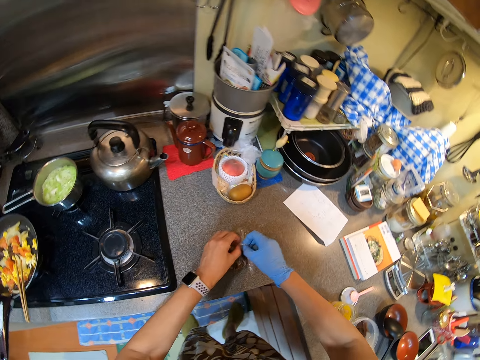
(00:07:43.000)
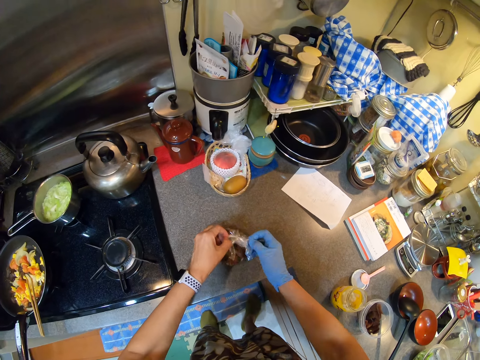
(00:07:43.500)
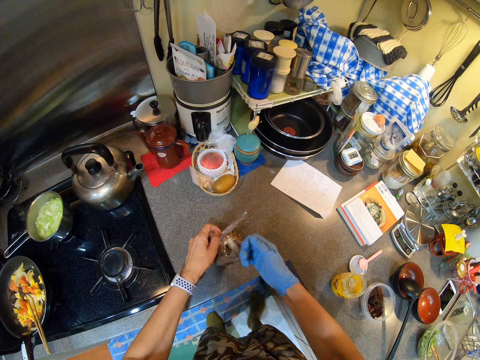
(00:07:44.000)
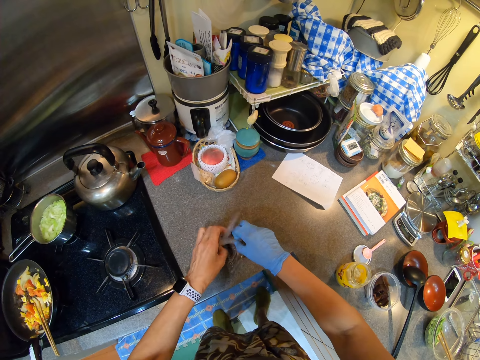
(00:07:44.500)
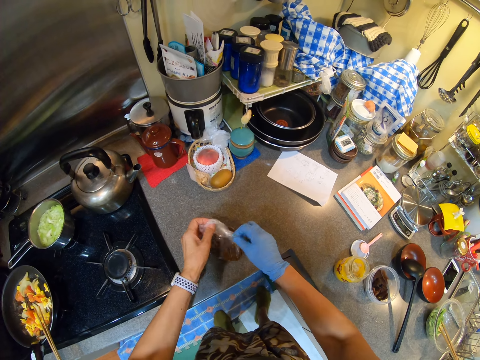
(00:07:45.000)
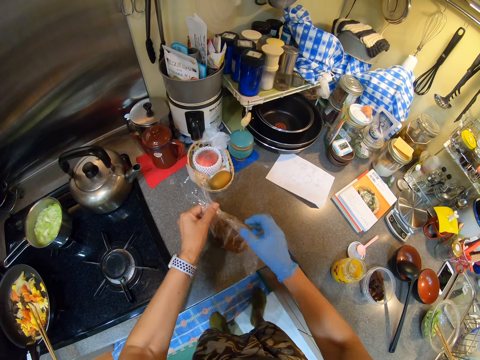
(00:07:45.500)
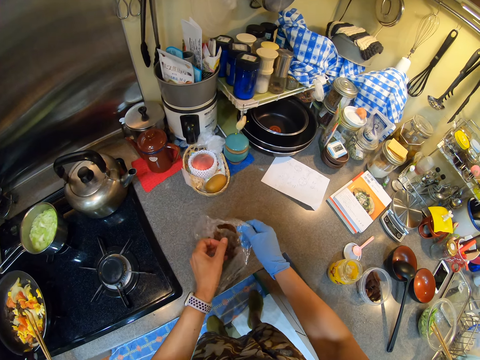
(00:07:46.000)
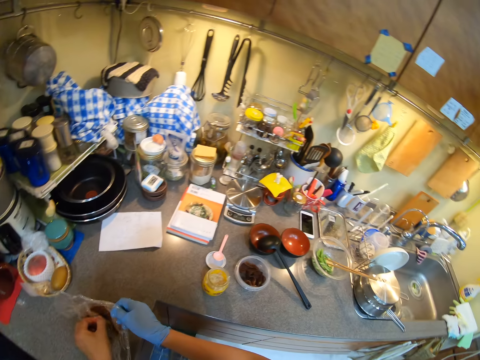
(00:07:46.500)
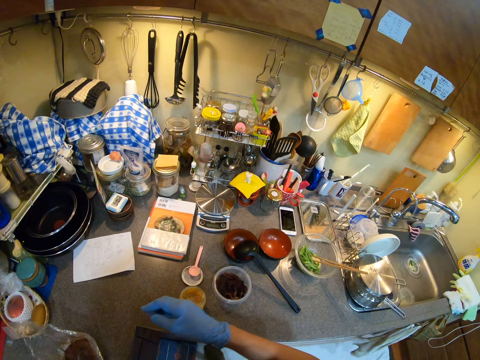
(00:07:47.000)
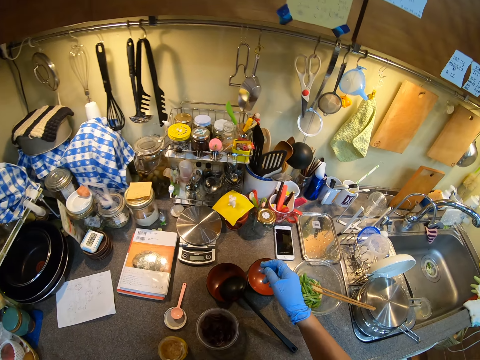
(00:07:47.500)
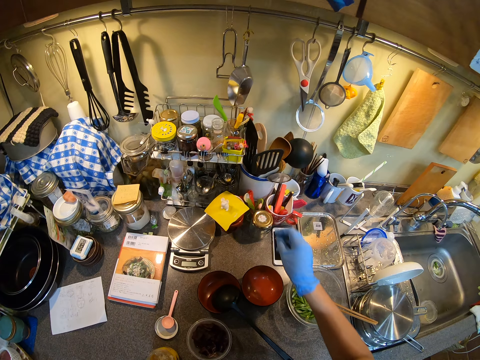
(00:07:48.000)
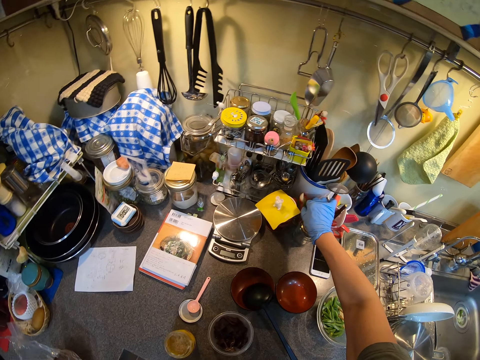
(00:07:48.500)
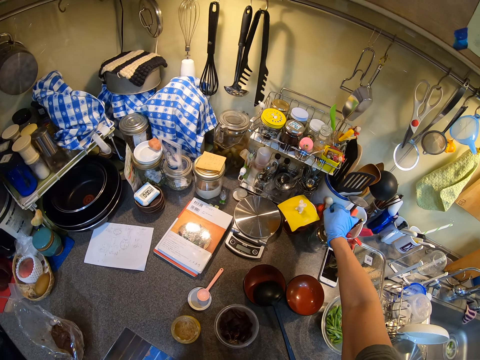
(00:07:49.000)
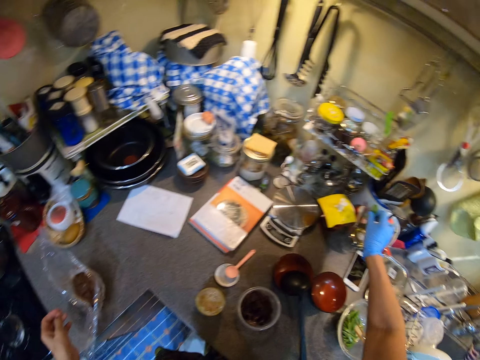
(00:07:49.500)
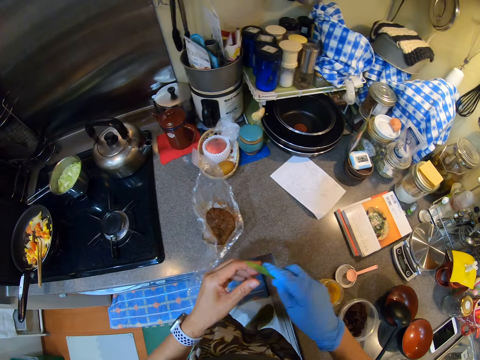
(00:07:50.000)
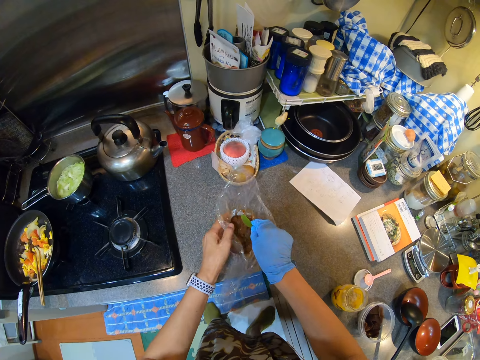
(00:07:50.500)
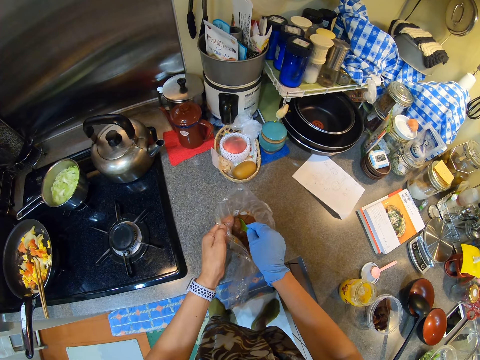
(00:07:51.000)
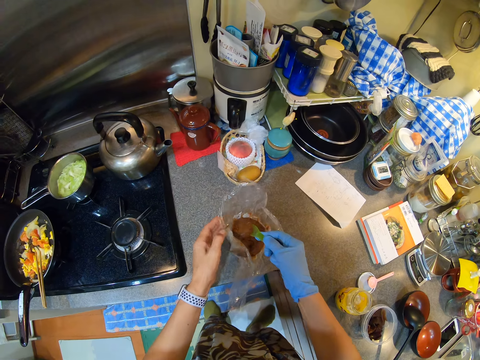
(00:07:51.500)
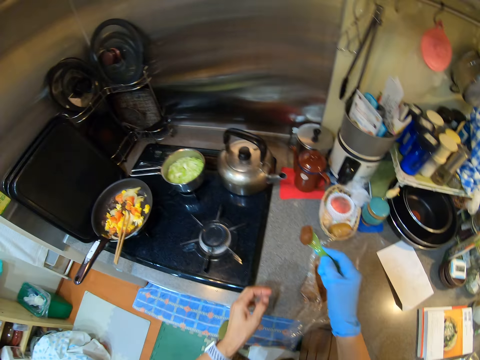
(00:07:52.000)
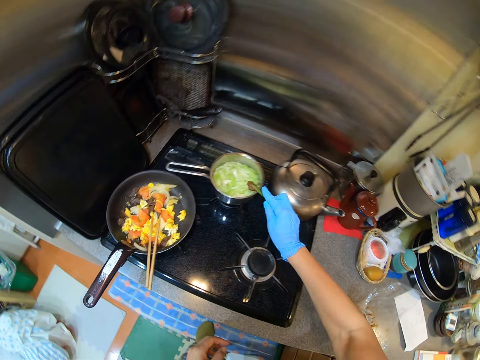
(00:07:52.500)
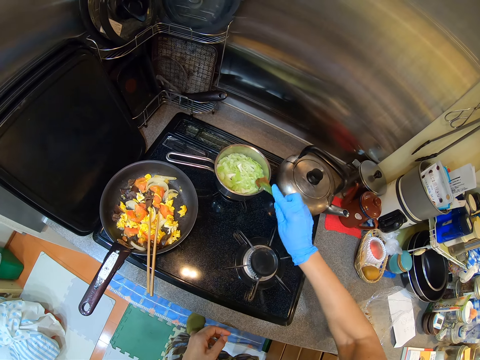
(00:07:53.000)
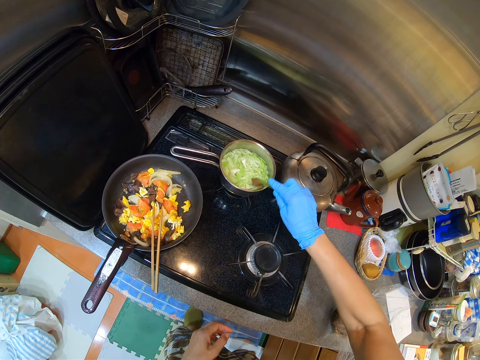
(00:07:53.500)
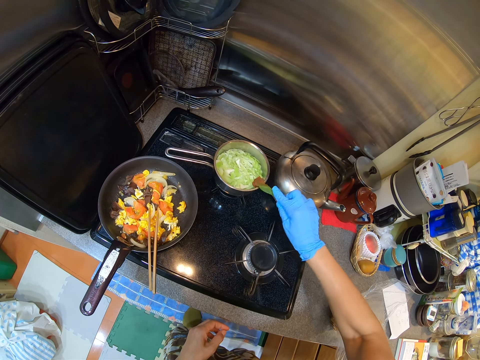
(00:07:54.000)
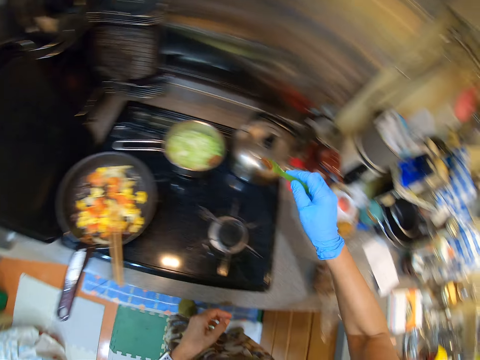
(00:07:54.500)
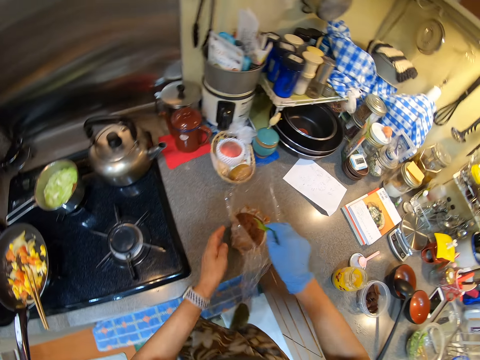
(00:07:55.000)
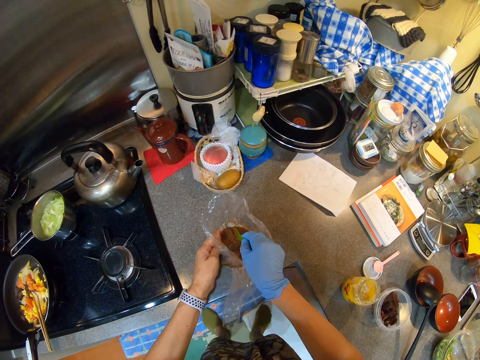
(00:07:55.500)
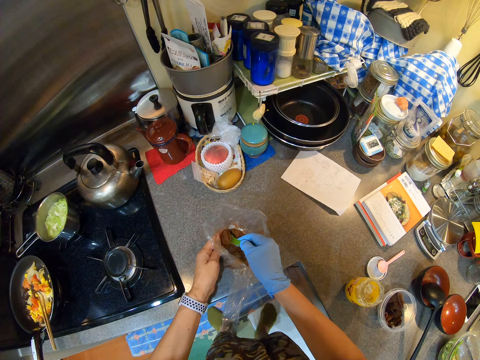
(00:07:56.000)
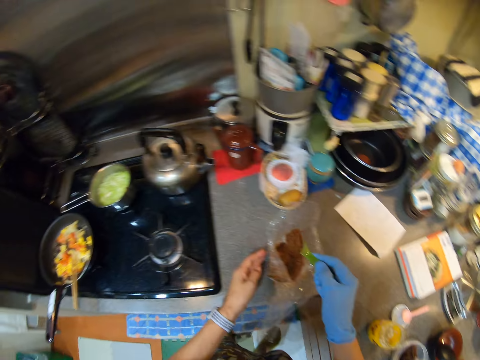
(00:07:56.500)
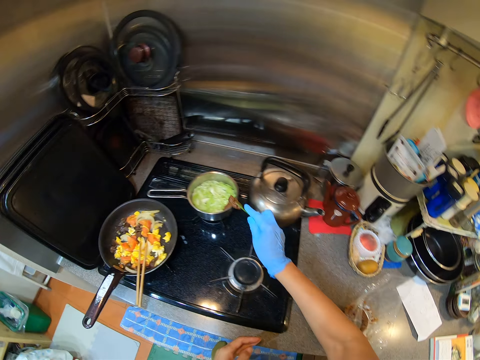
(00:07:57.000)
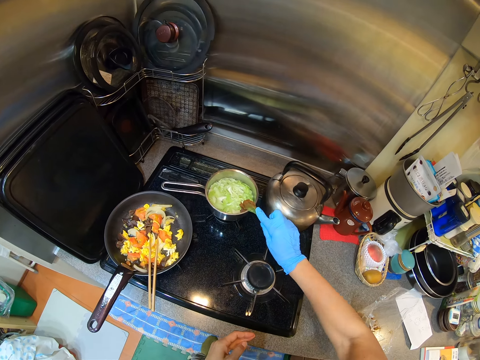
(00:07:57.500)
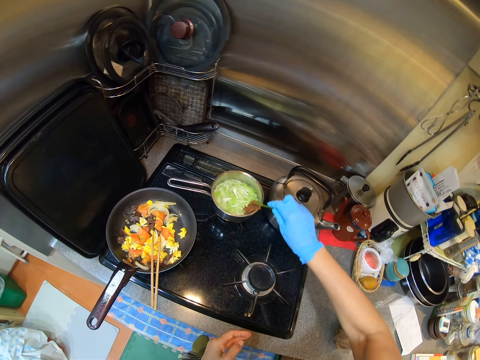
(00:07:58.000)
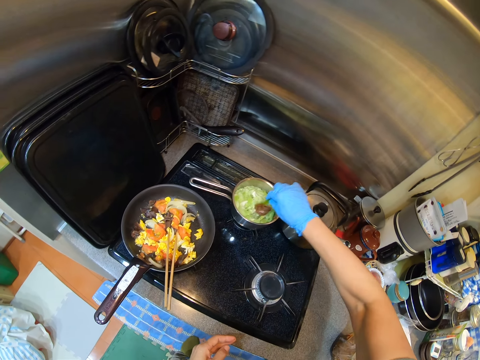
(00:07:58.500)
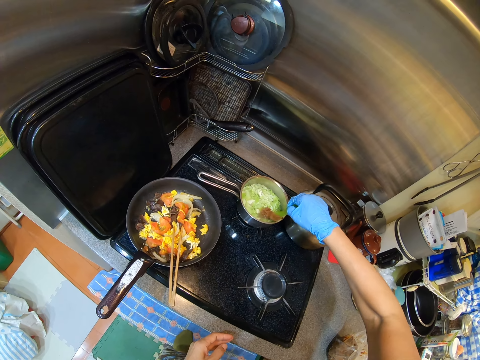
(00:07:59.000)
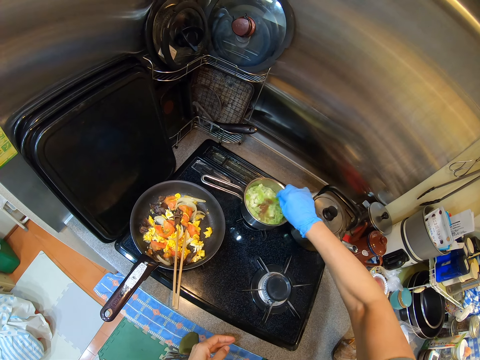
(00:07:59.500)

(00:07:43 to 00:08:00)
The camera wearer opens a packet of something. They pick something. They take a small spoon. They pick a spice with the spoon. They pour the spice in the food. They shake the spoon. They pick a spice with the spoon. They pour the spice in the food.

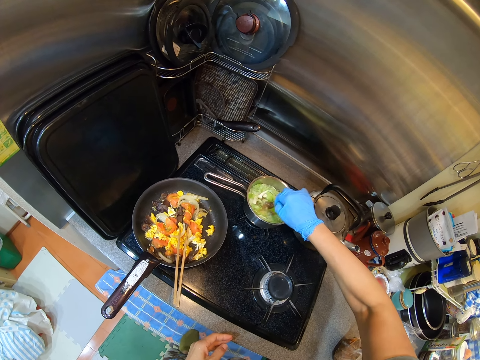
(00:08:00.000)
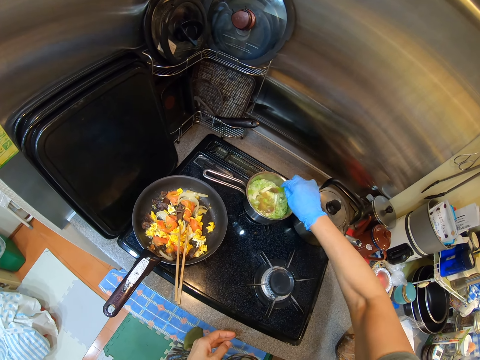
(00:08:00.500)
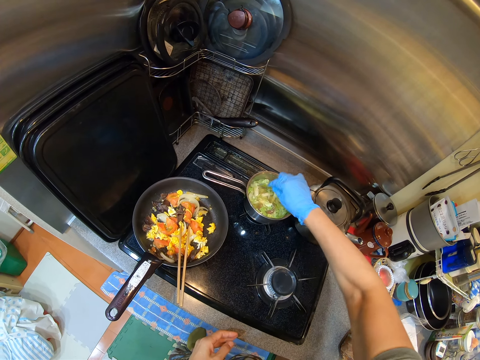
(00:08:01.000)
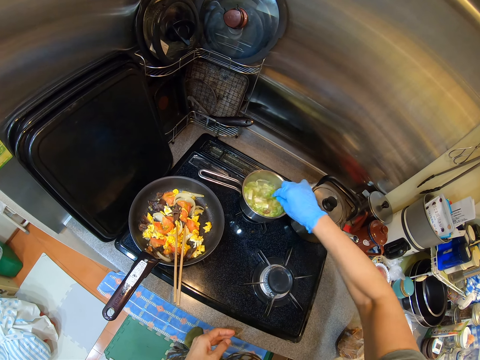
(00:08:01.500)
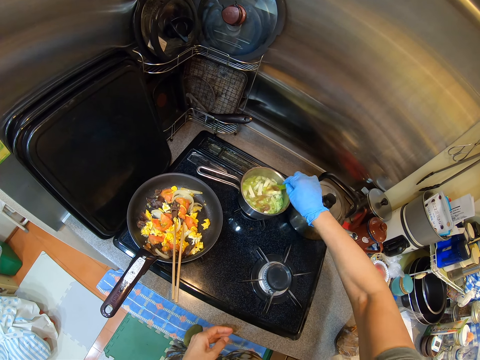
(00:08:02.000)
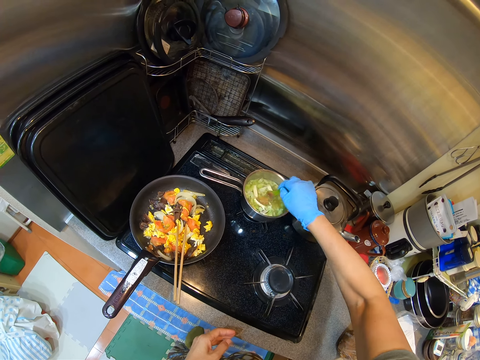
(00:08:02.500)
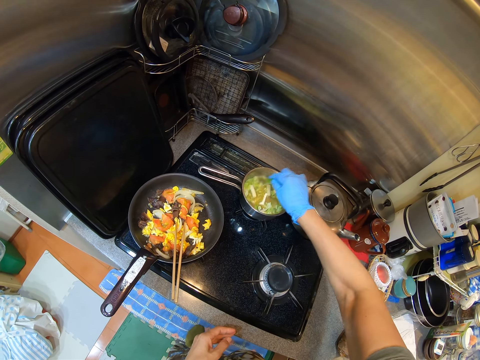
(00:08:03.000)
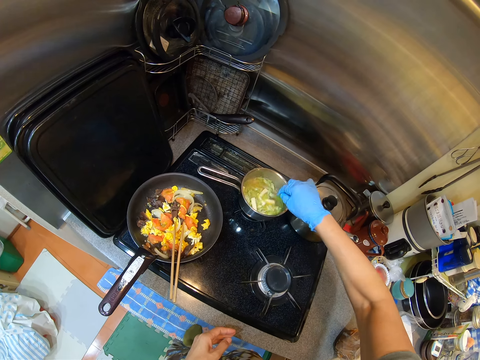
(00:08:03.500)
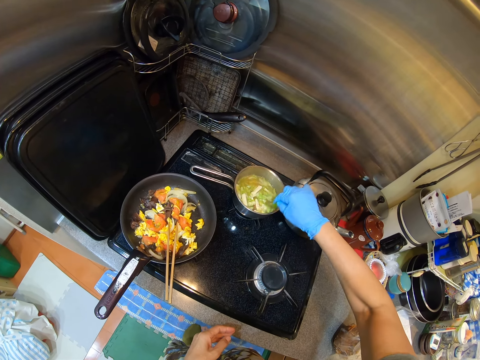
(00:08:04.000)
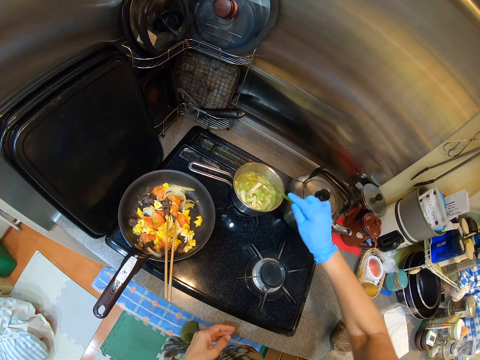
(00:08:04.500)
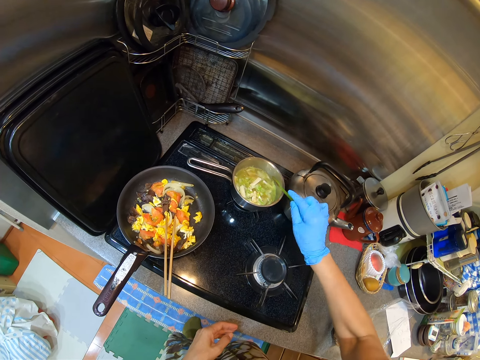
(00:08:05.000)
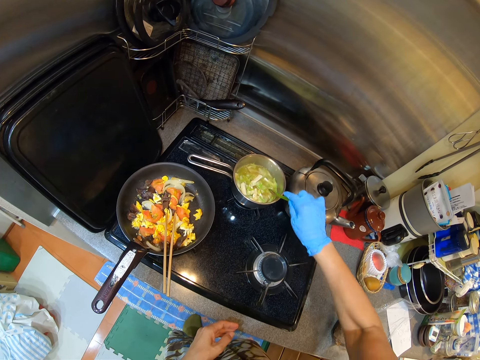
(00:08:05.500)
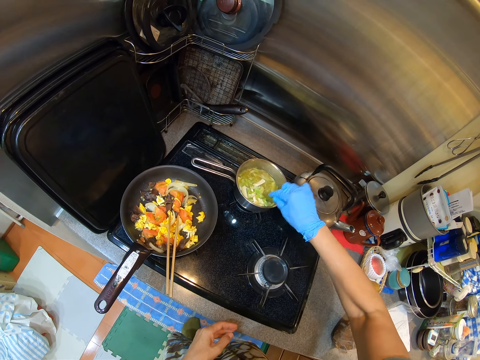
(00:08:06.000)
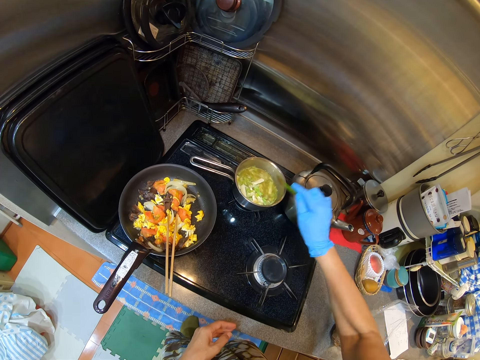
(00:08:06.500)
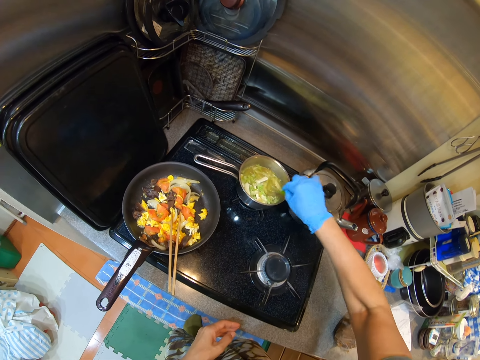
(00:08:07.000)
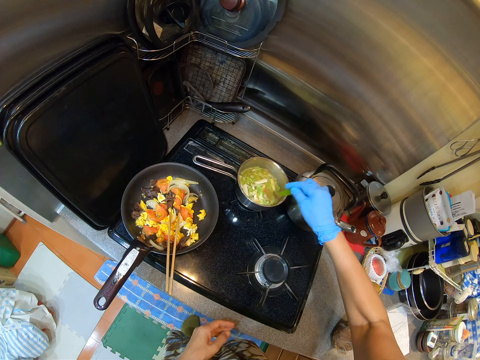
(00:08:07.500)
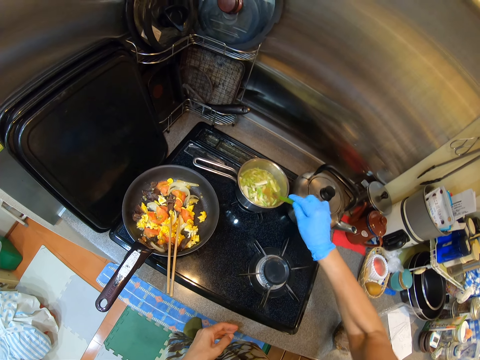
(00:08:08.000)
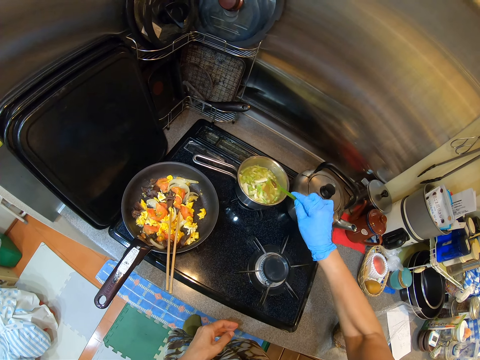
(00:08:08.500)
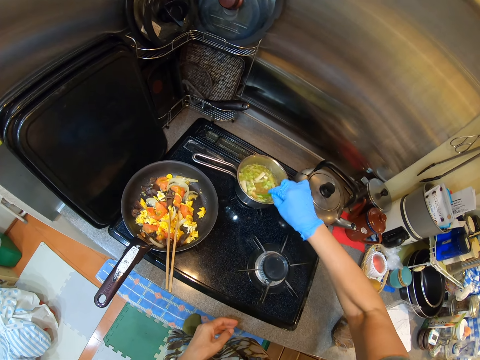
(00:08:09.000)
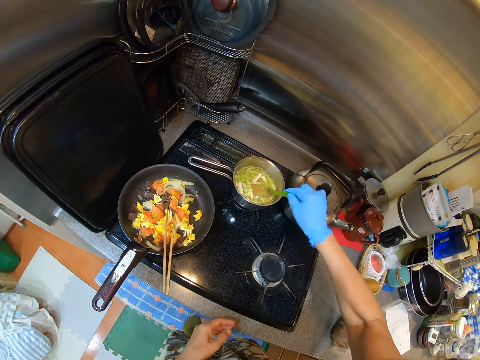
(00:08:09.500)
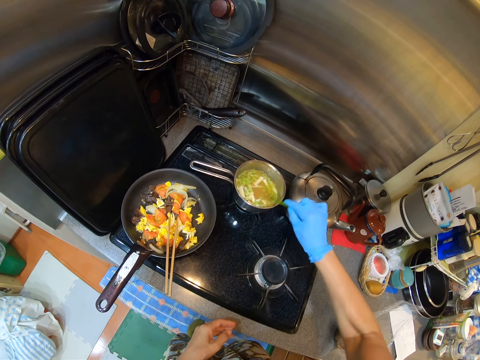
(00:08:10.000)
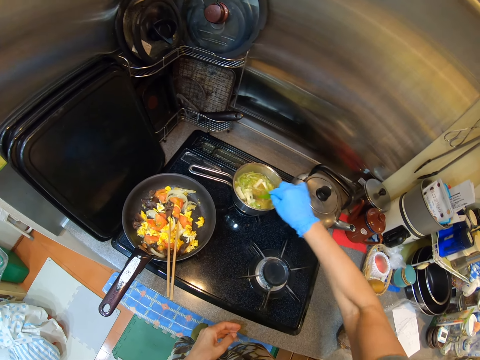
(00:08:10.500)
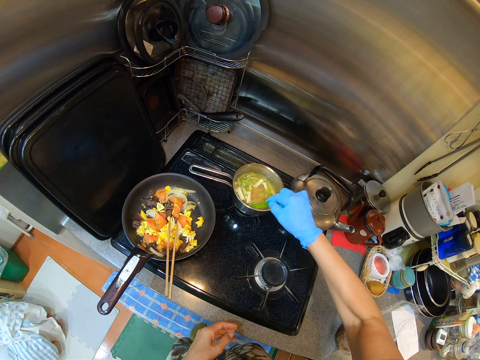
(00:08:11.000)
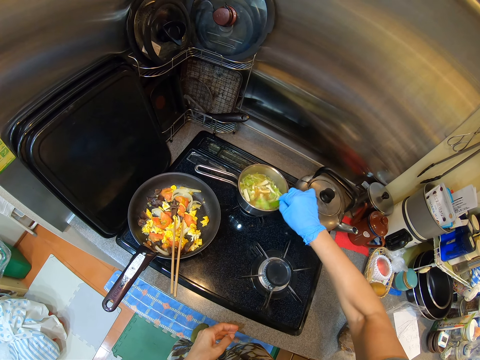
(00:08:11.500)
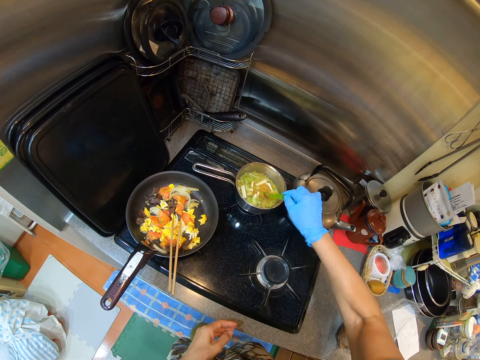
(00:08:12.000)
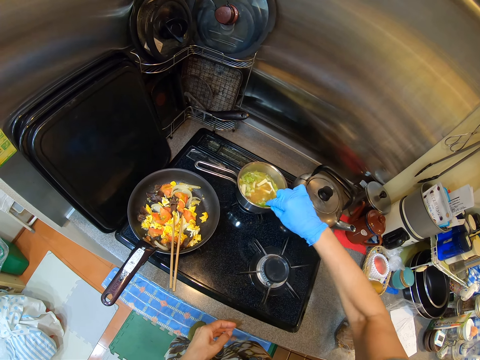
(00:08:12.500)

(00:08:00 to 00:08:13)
The camera wearer mixes the cabbage. They shake the spoon. They mix the cabbage.
